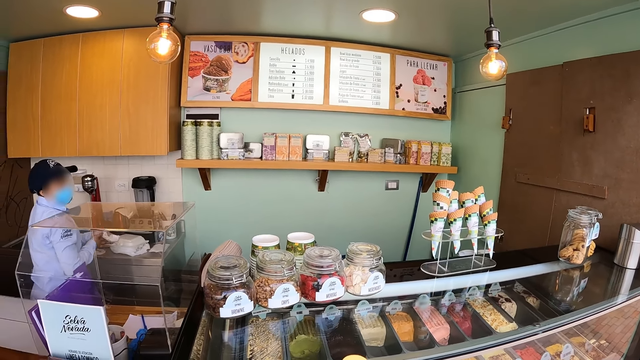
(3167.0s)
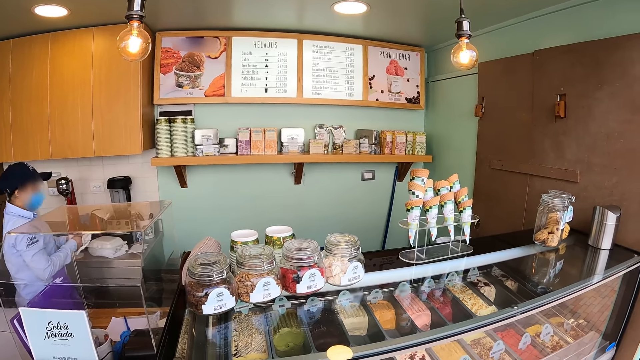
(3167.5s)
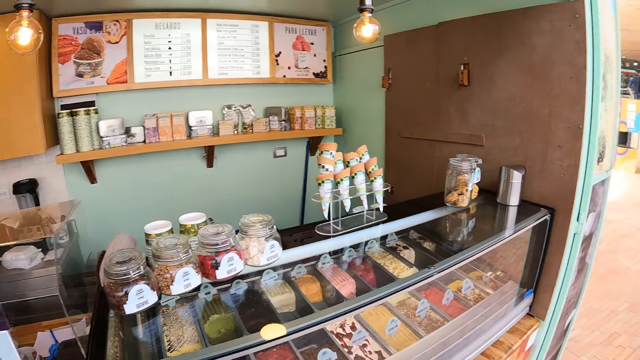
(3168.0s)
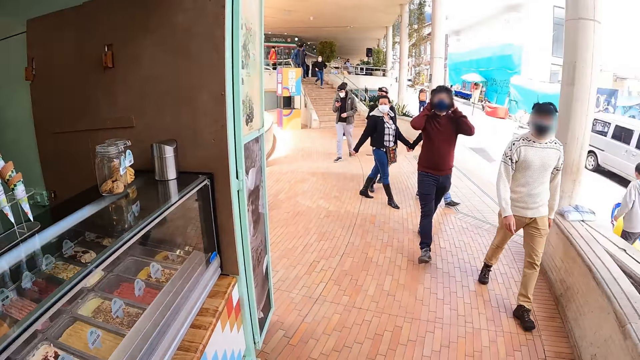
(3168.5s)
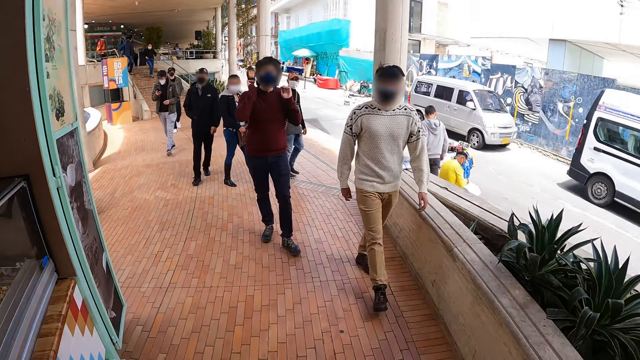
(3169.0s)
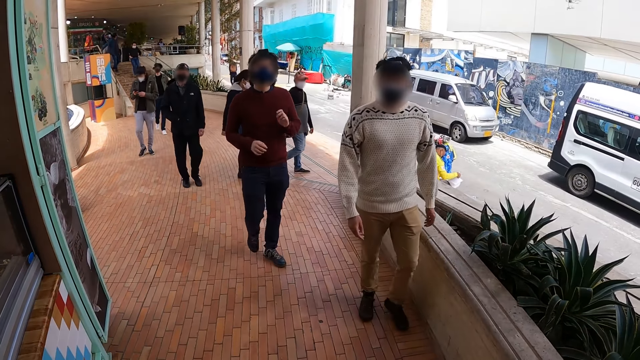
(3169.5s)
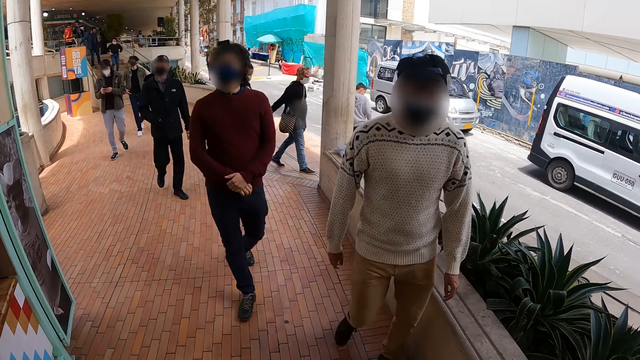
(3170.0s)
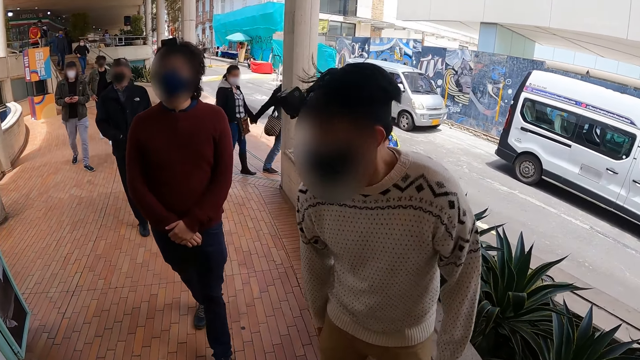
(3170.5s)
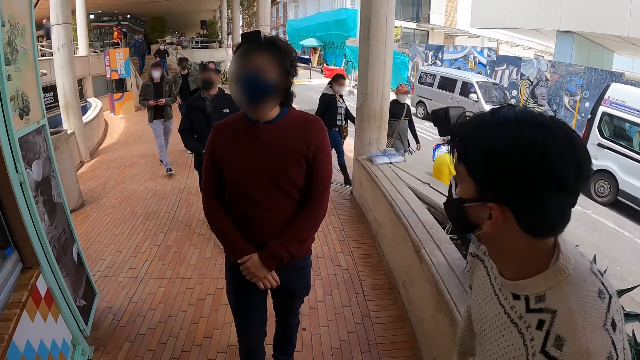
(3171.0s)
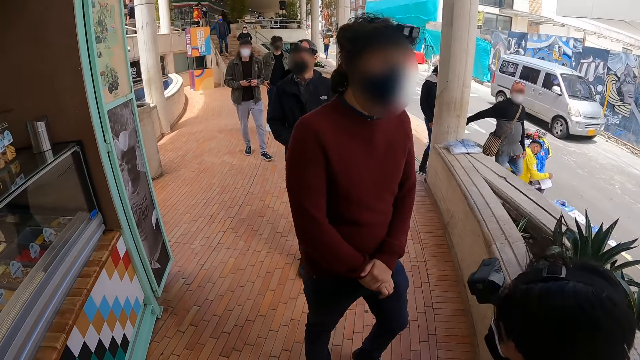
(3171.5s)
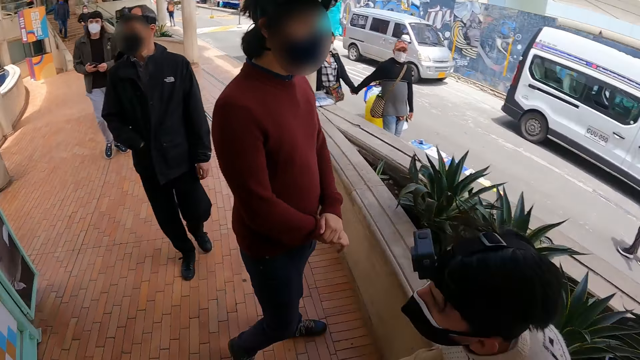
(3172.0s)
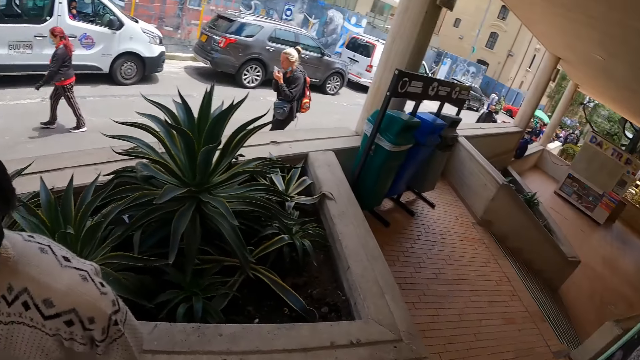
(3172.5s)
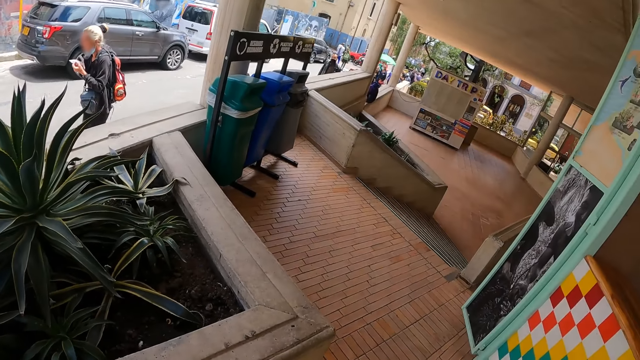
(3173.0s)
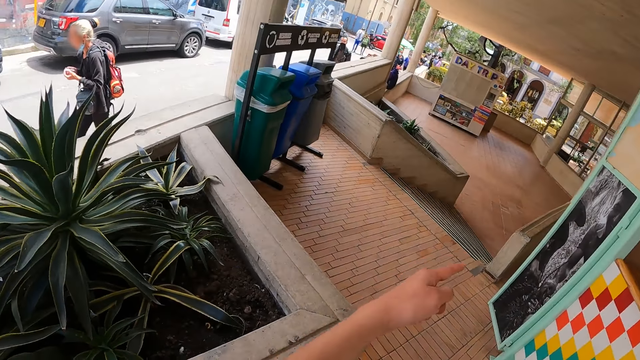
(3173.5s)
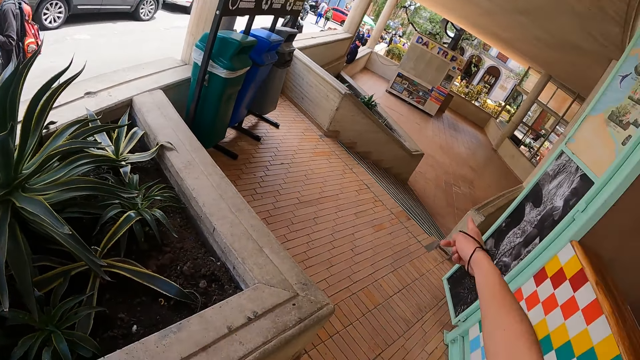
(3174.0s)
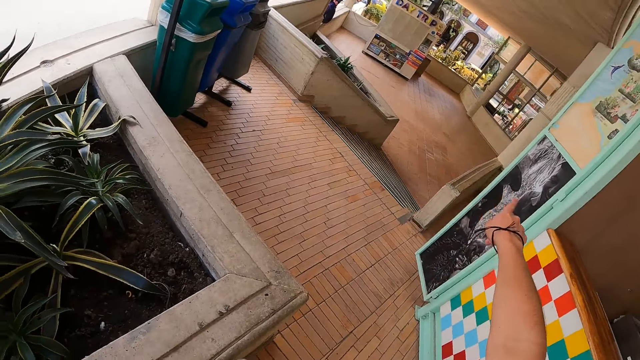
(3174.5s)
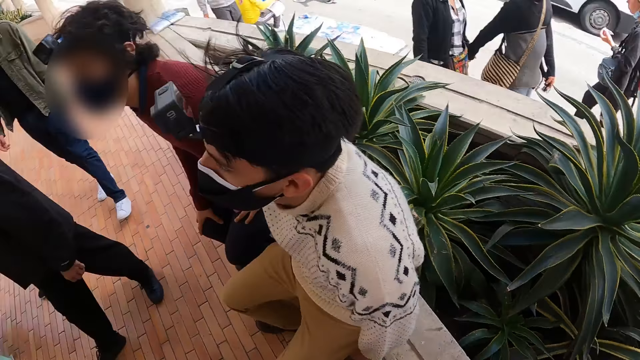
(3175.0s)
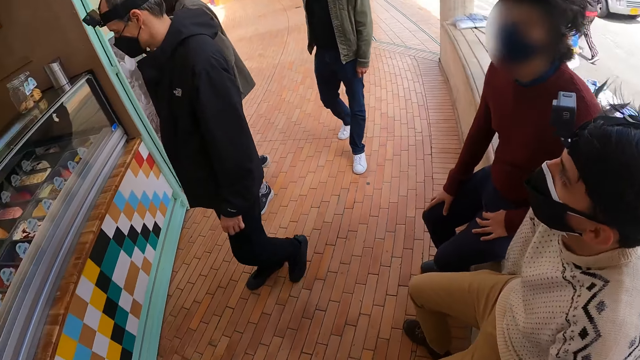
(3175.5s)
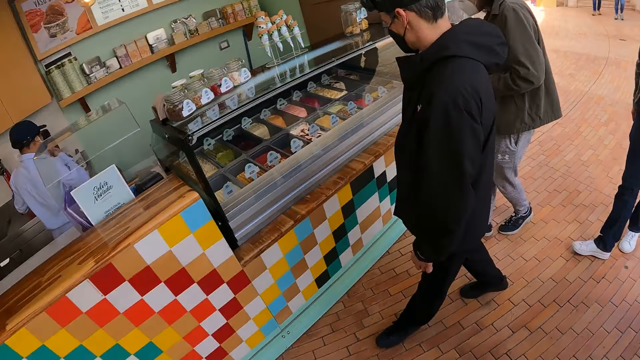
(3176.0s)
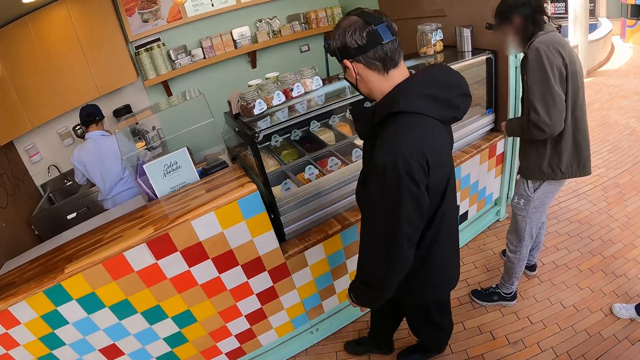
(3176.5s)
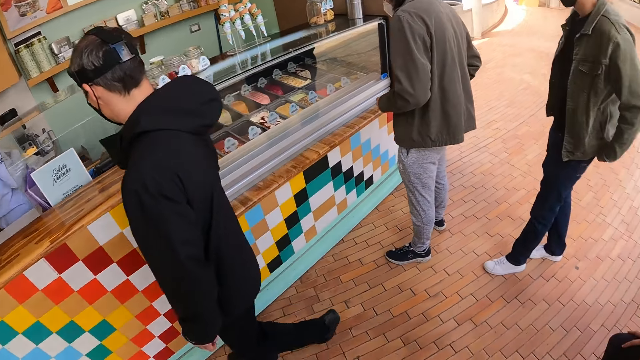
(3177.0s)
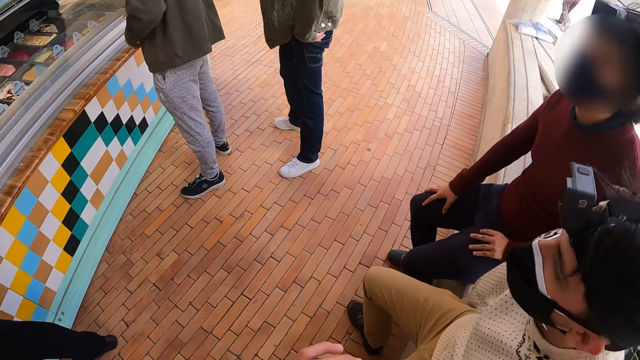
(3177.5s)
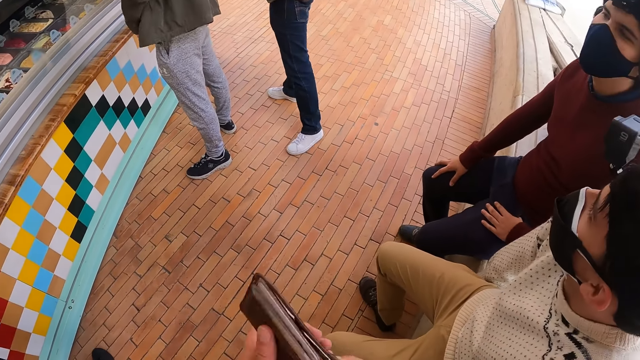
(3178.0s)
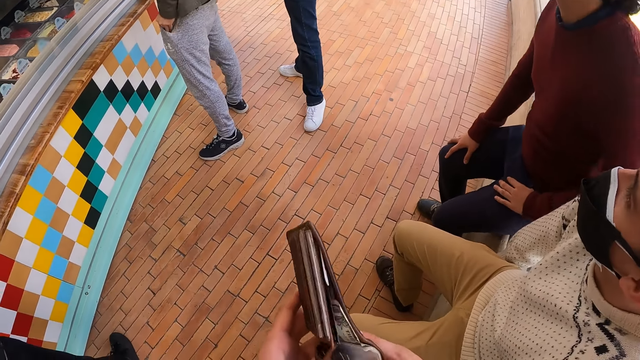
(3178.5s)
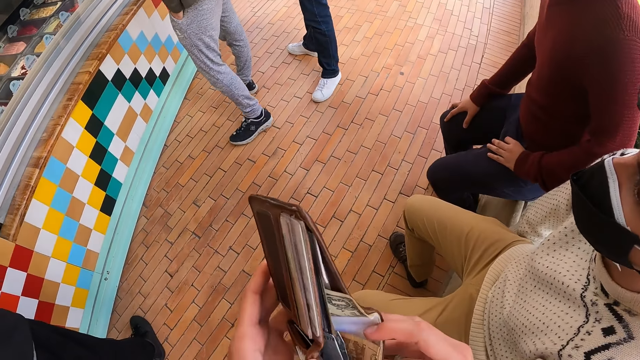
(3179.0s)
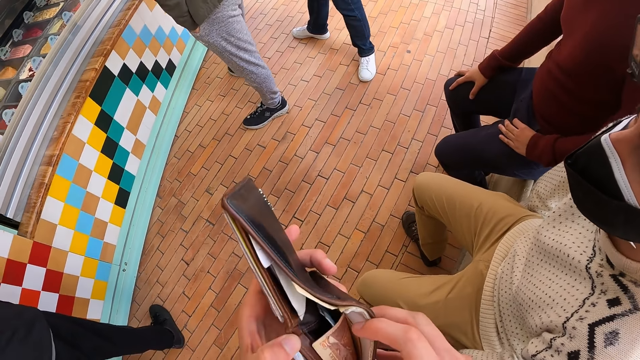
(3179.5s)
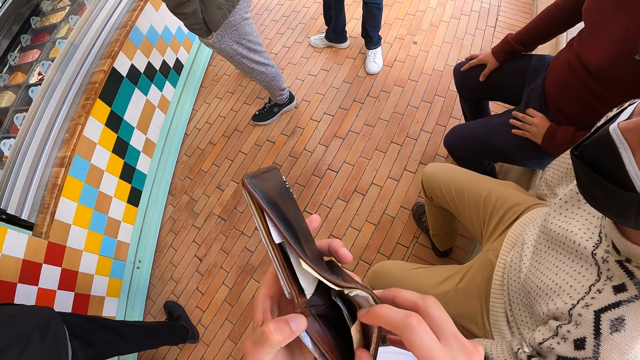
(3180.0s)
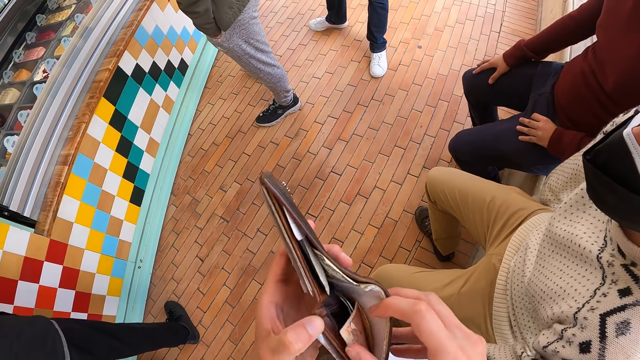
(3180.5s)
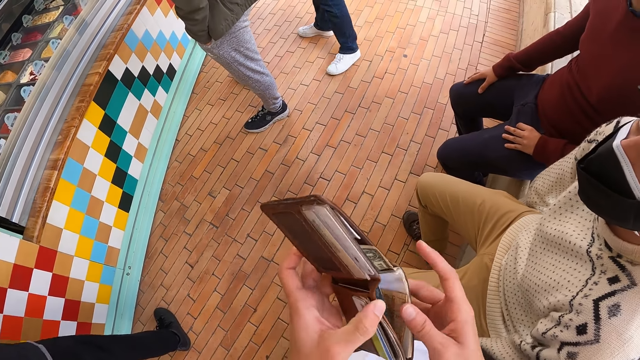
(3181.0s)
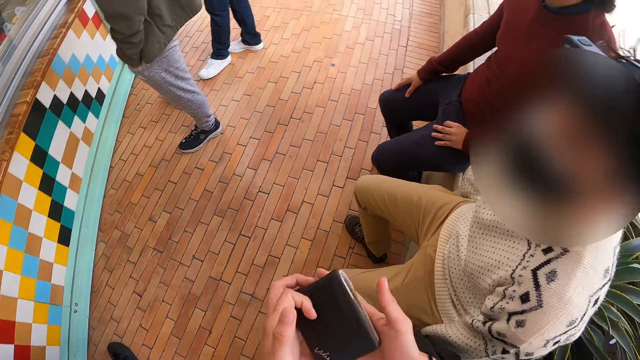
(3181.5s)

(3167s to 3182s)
A man walks around. The camera wearer points a finger at the building. They look around and open the wallet.

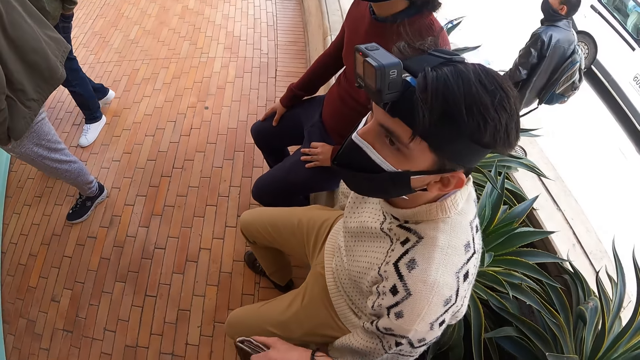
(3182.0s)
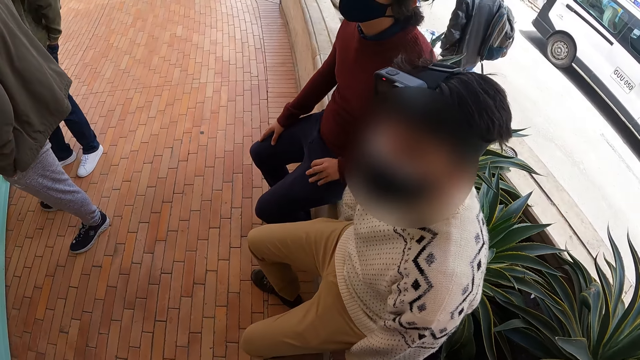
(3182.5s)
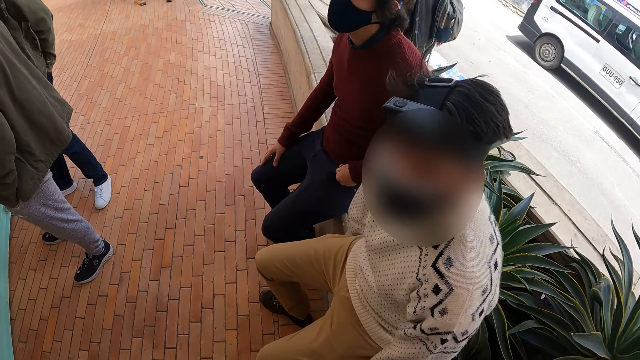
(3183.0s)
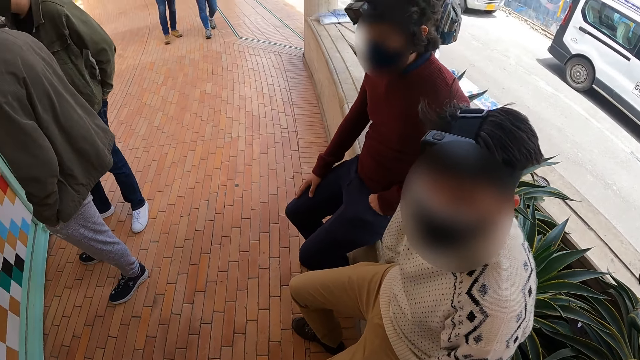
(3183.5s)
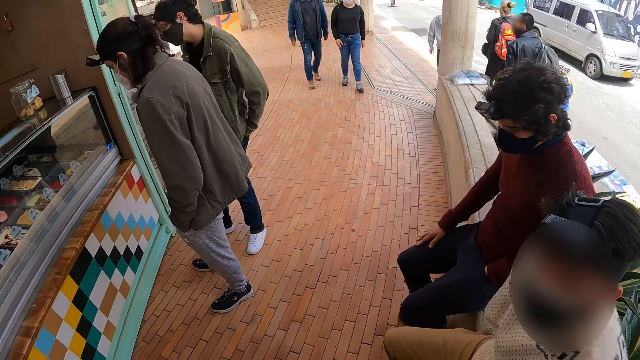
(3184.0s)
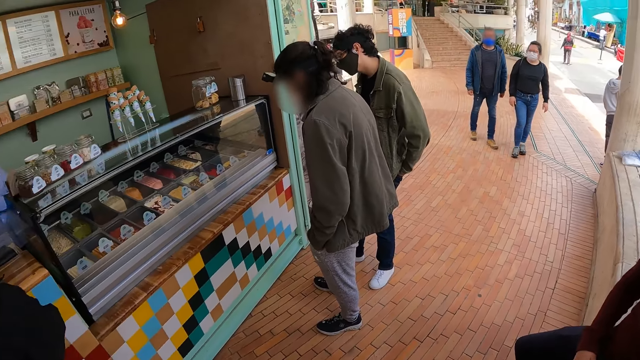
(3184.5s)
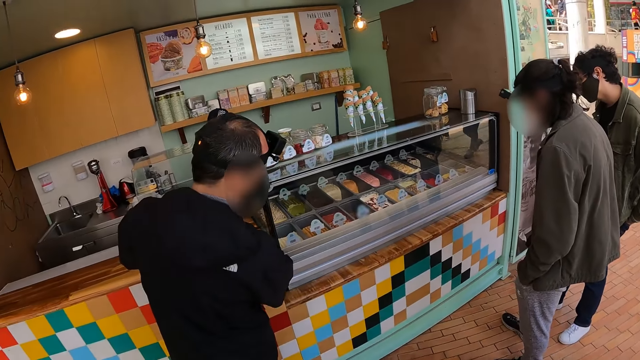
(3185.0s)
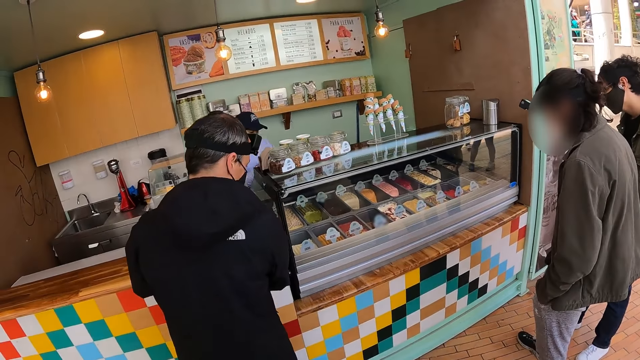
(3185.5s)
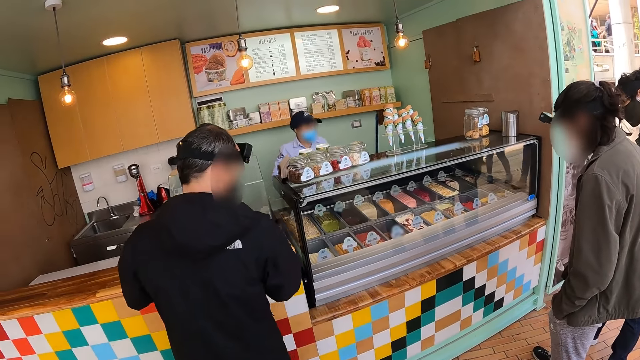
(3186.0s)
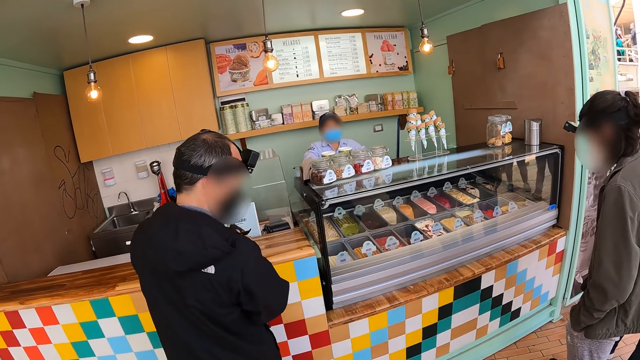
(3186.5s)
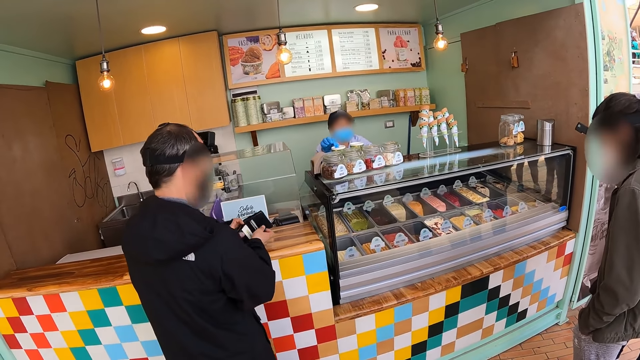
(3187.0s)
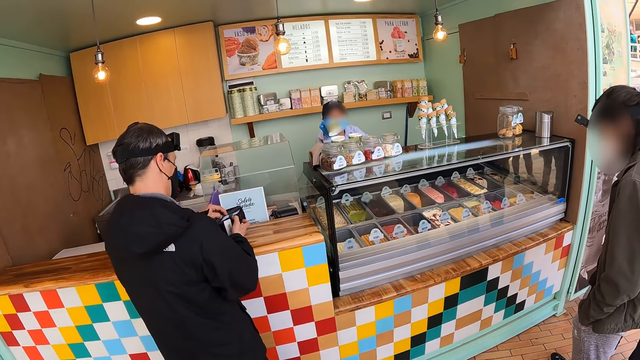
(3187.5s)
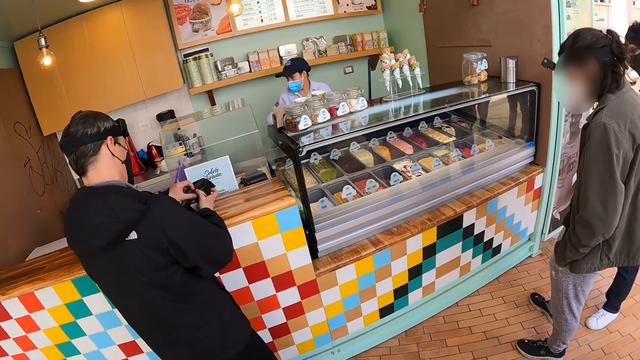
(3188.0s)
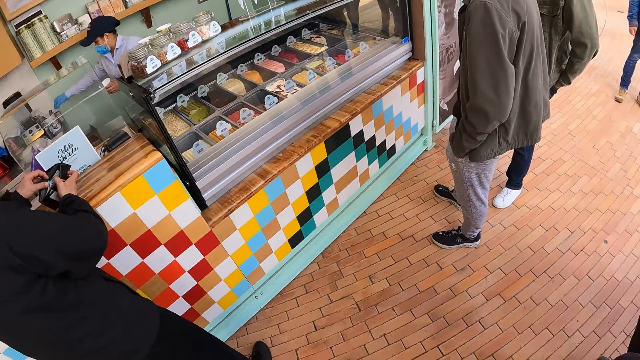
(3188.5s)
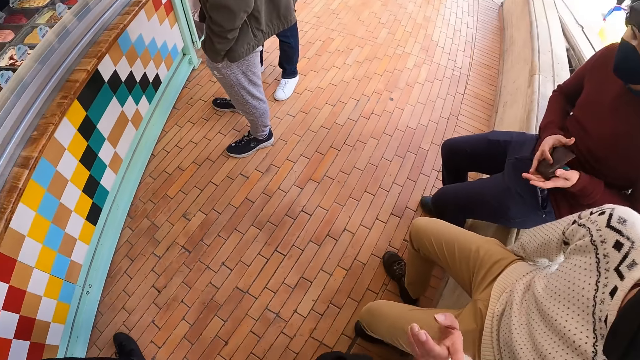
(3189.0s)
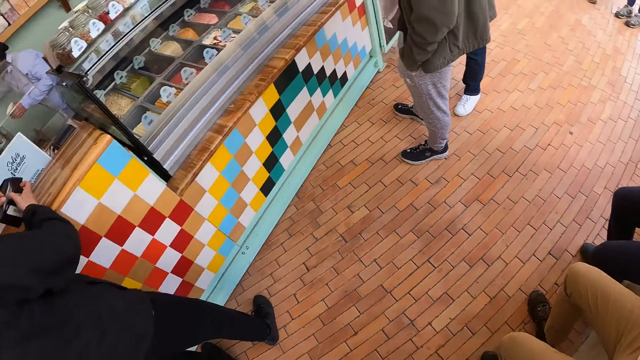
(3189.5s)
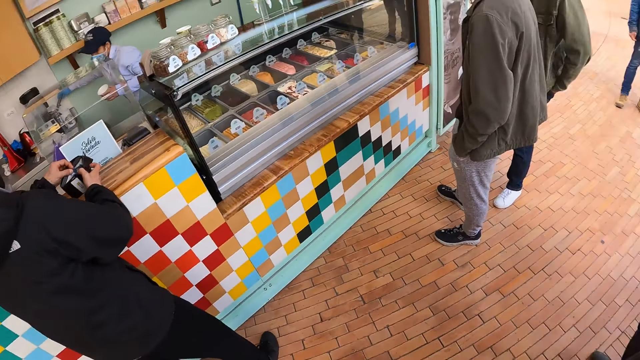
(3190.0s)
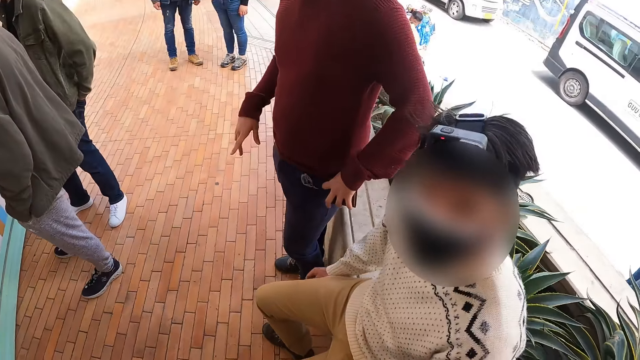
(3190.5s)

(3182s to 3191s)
The camera wearer closes the wallet. They look around.
